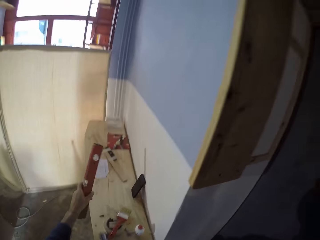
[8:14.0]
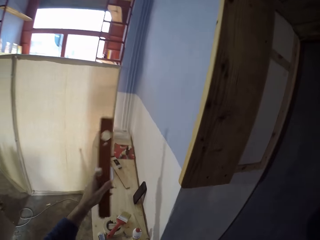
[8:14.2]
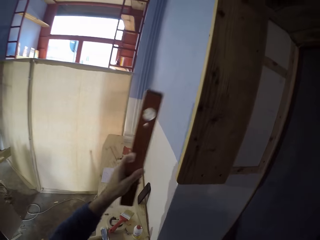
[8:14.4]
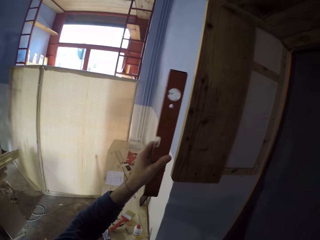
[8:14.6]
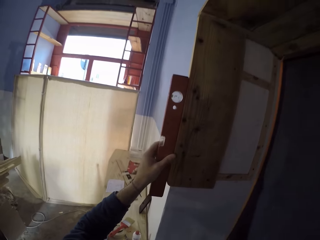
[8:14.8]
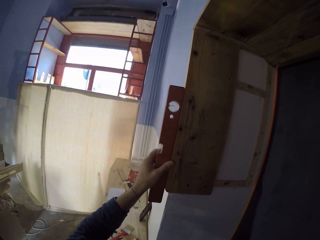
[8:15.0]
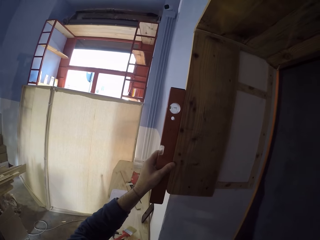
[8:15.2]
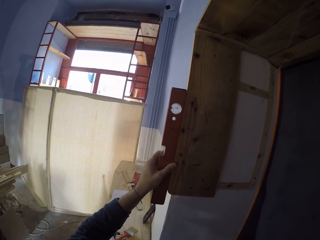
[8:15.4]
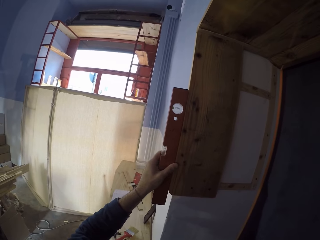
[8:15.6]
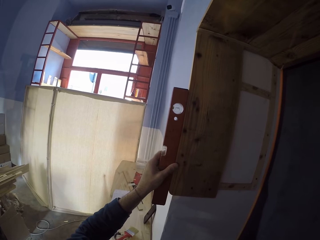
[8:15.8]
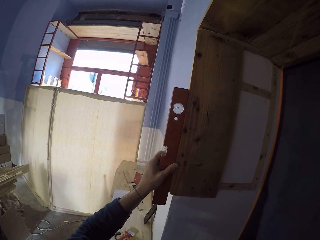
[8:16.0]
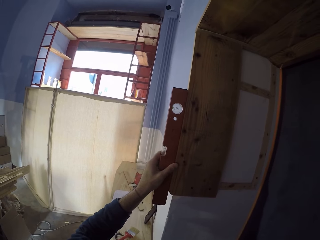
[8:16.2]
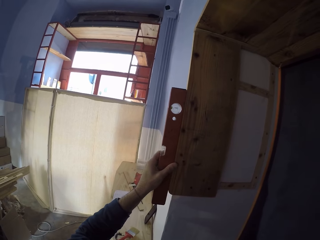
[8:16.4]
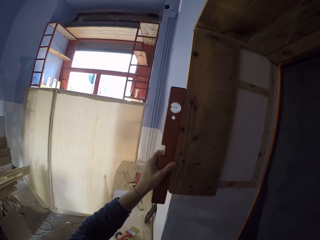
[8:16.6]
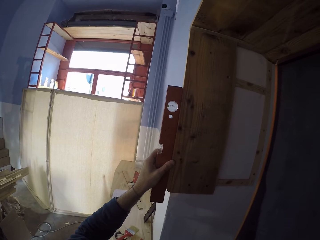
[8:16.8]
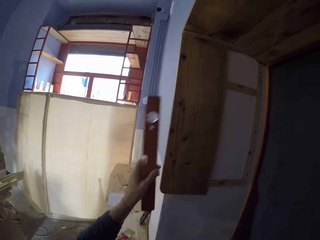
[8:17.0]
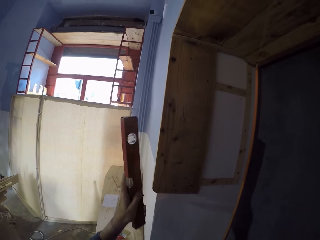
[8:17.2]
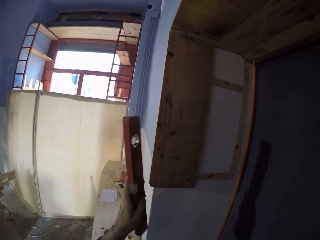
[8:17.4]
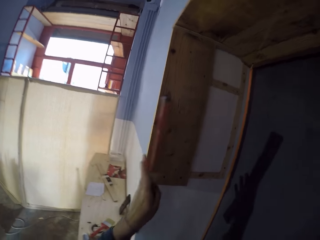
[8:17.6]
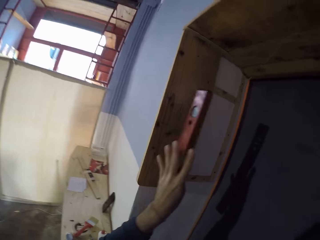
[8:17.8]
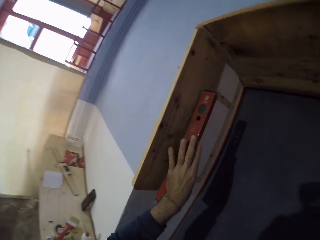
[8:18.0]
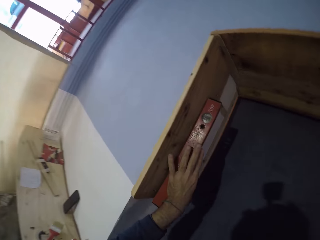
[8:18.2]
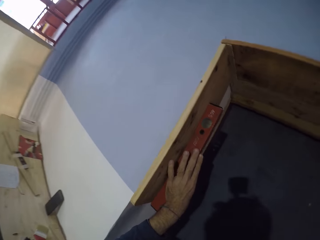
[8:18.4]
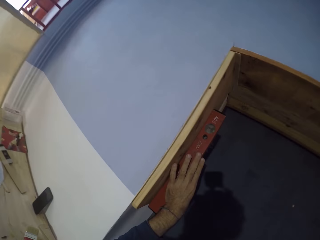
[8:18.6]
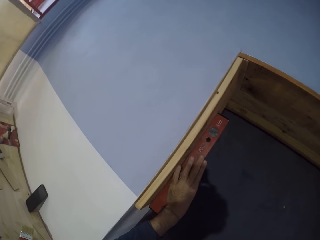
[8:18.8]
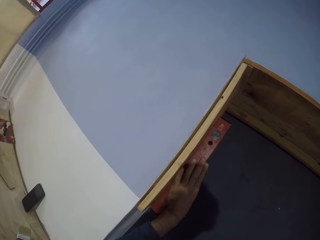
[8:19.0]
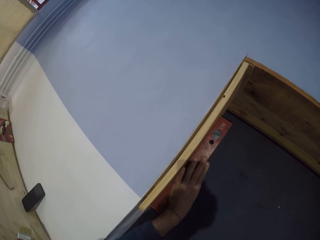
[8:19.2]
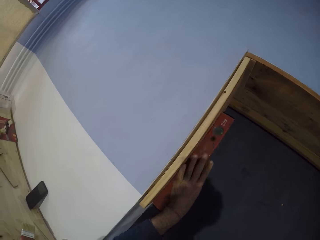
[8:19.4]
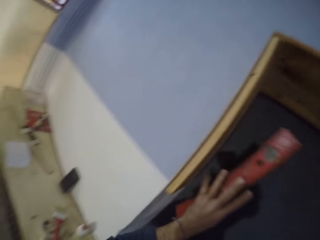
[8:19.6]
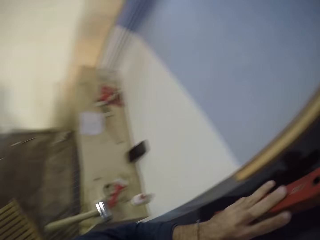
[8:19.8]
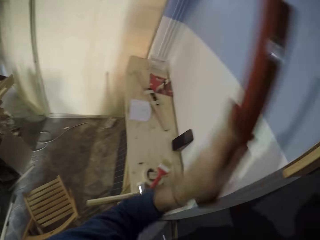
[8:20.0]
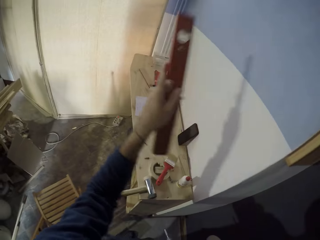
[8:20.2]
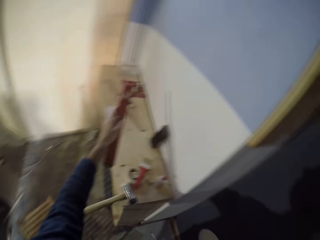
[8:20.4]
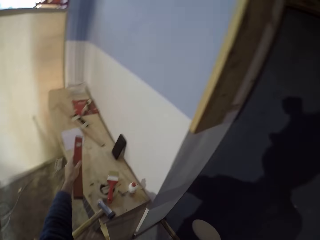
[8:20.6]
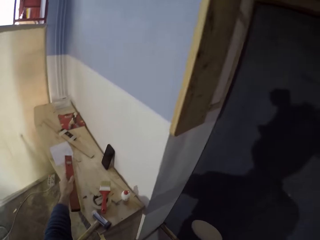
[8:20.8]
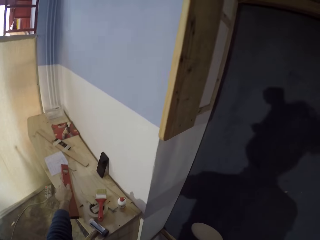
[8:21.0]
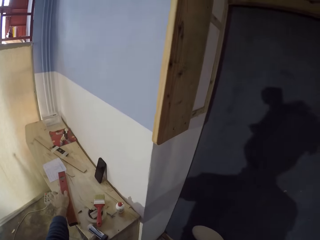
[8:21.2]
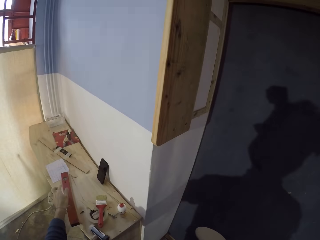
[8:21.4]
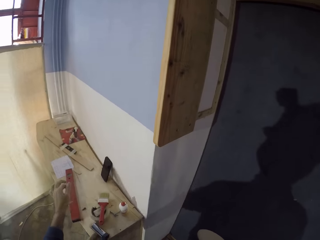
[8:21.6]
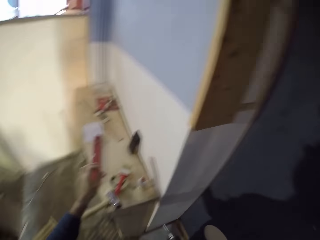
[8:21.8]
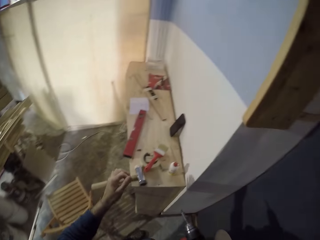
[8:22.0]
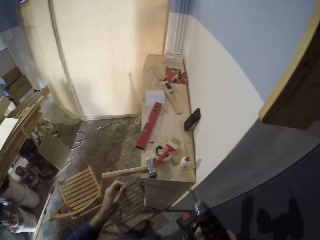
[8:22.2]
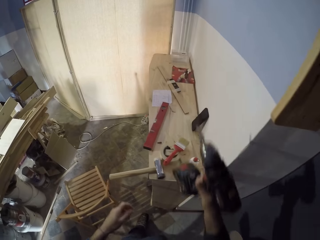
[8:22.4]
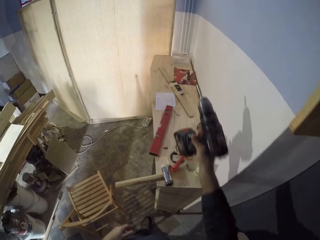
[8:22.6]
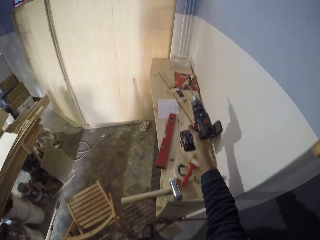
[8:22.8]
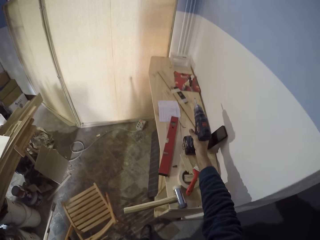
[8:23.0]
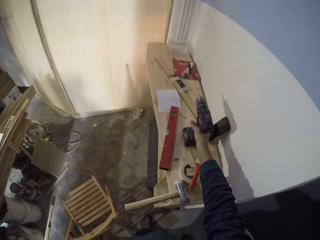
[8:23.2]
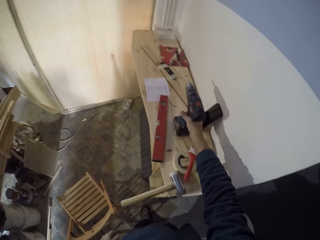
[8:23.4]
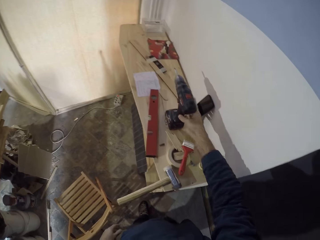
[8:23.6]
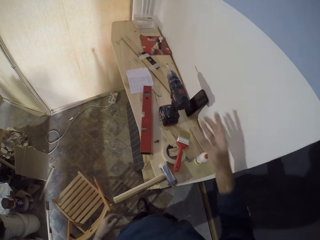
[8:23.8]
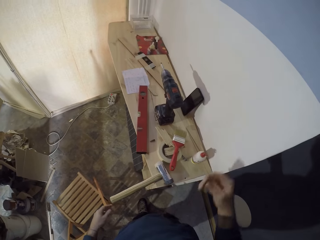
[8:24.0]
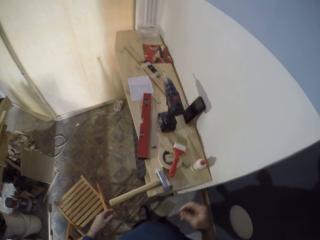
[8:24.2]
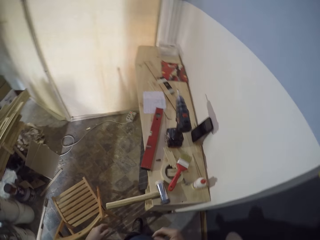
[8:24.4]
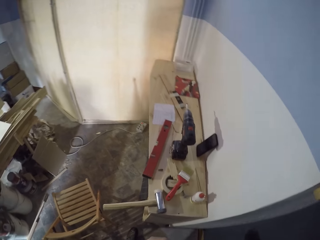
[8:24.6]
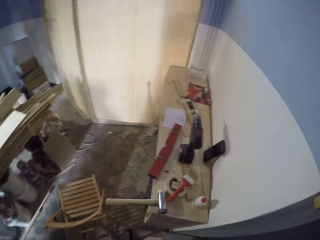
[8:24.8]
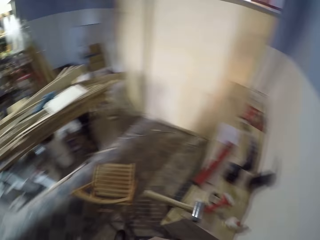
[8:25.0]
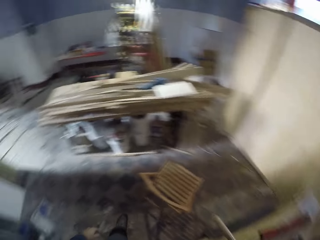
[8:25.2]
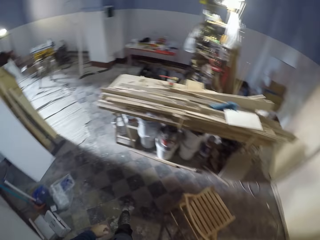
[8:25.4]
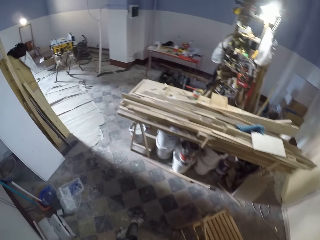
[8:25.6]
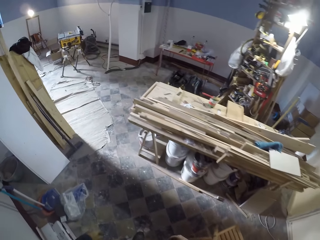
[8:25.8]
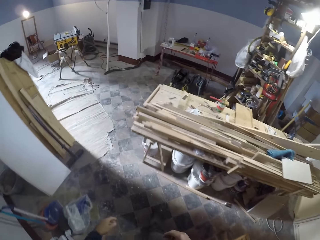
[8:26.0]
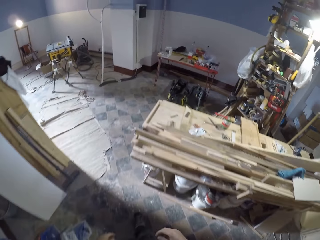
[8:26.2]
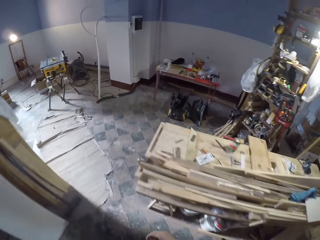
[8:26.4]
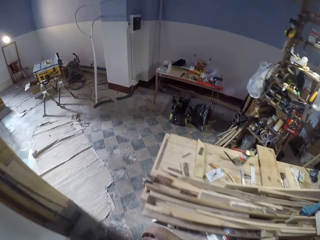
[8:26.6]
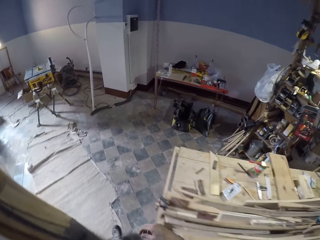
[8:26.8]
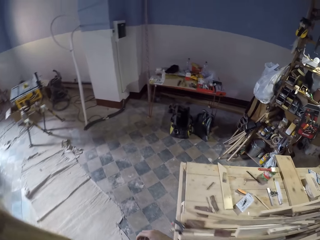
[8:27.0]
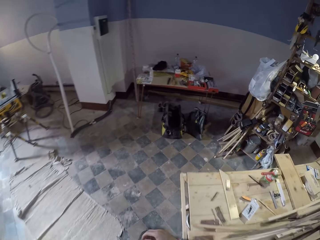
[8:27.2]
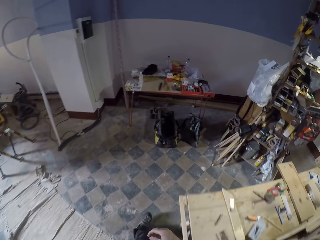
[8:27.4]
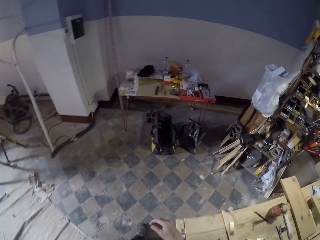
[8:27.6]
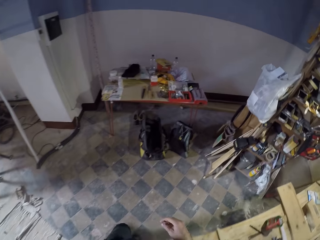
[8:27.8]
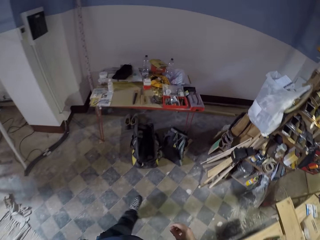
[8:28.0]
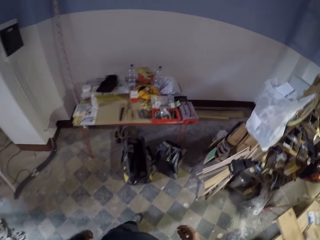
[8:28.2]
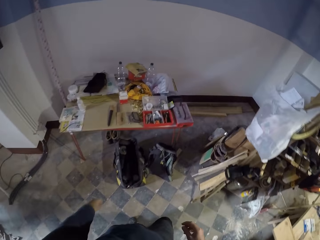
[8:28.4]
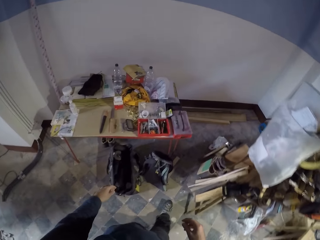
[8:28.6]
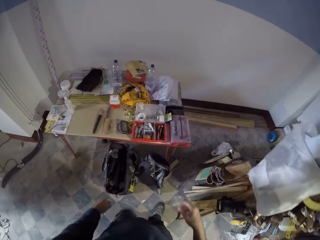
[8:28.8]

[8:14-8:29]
The camera wearer picks up the spirit level or ruler from the bench with his left hand. He places the spirit level in his left hand against the plank of wood on the wall. He measures the wood on the wall with the ruler. He places the spirit level in his left hand on the bench. He places the power screwdriver in his right hand on the bench. He walks to the table.

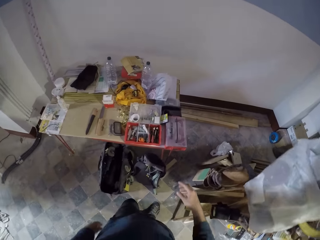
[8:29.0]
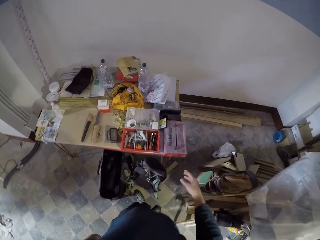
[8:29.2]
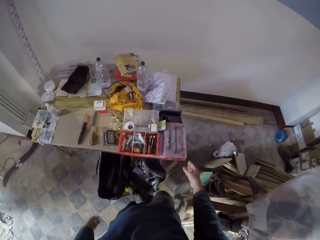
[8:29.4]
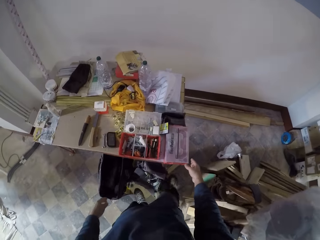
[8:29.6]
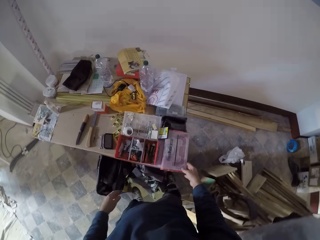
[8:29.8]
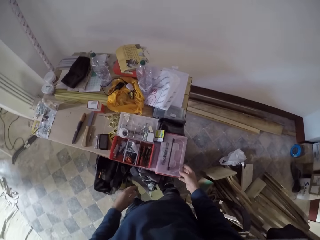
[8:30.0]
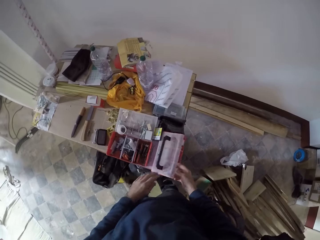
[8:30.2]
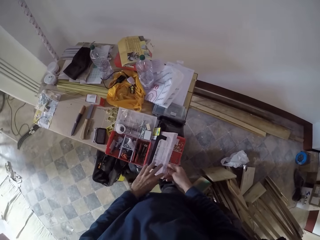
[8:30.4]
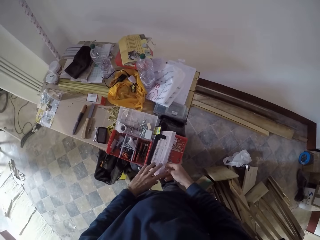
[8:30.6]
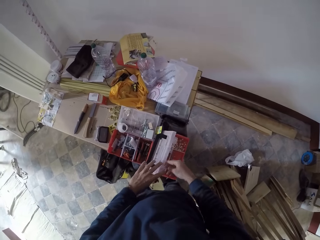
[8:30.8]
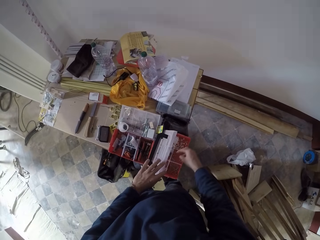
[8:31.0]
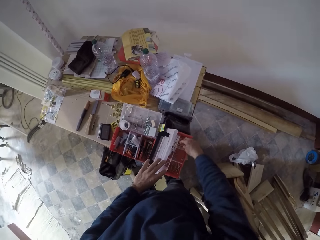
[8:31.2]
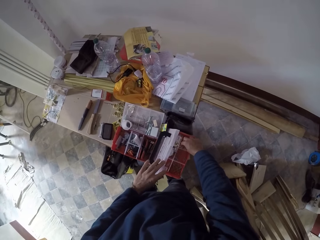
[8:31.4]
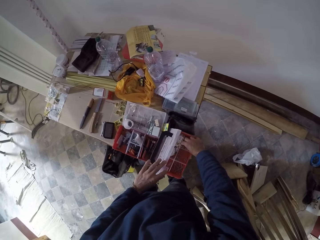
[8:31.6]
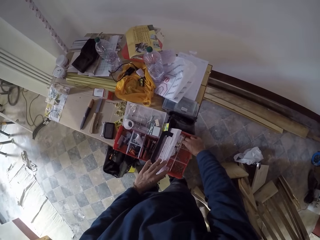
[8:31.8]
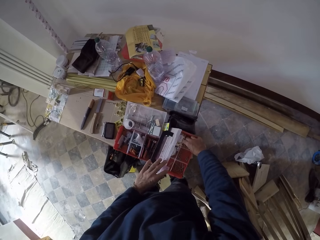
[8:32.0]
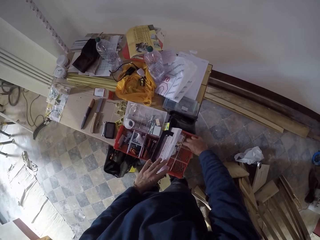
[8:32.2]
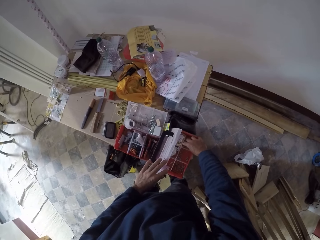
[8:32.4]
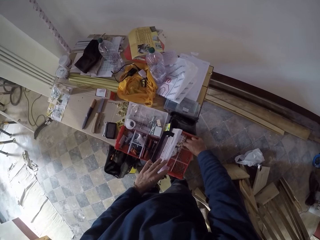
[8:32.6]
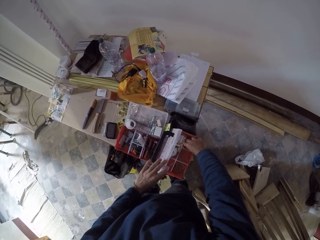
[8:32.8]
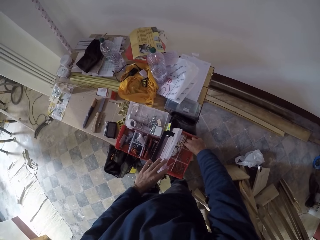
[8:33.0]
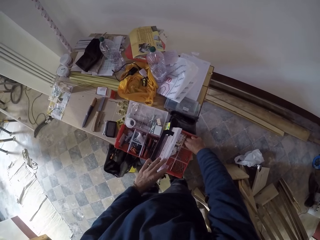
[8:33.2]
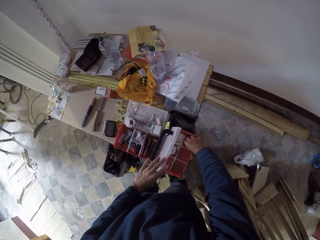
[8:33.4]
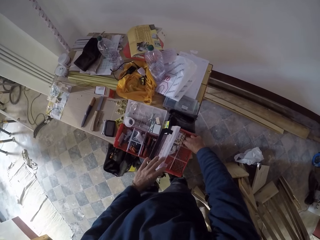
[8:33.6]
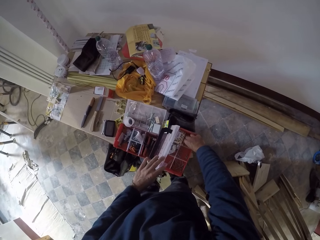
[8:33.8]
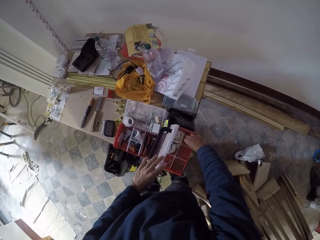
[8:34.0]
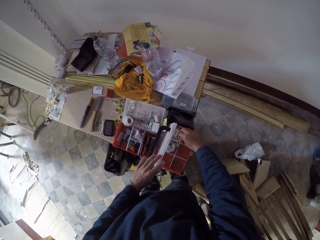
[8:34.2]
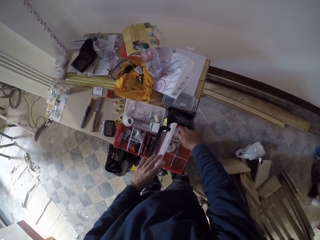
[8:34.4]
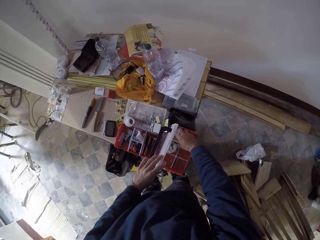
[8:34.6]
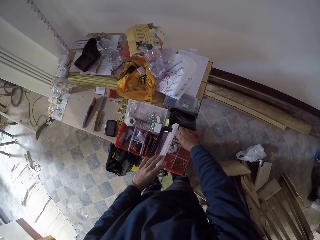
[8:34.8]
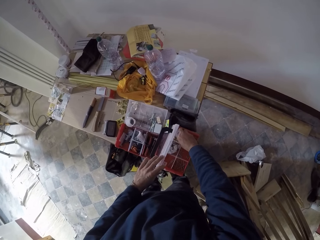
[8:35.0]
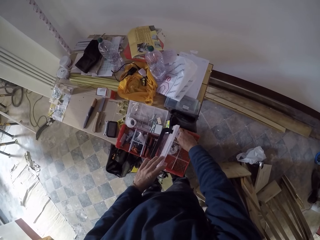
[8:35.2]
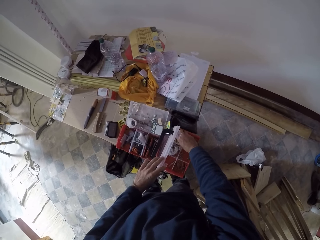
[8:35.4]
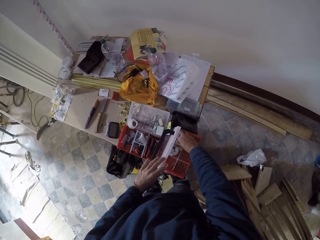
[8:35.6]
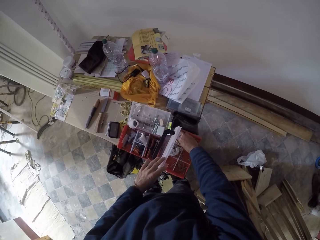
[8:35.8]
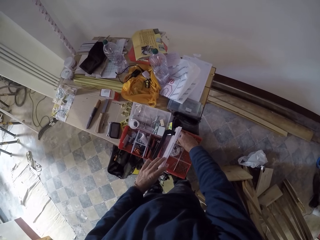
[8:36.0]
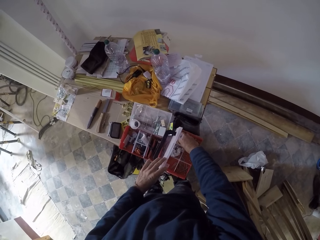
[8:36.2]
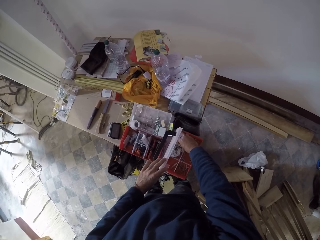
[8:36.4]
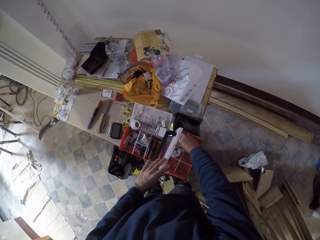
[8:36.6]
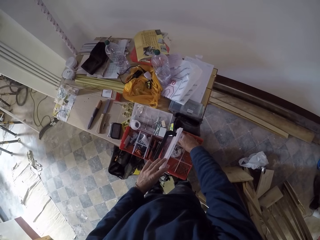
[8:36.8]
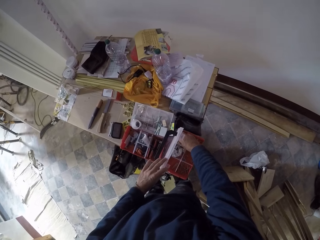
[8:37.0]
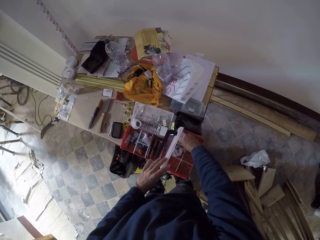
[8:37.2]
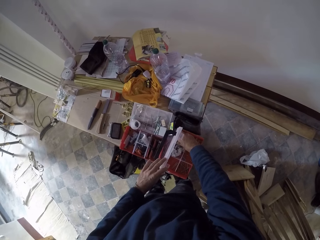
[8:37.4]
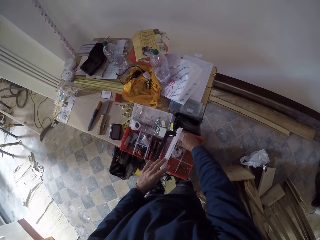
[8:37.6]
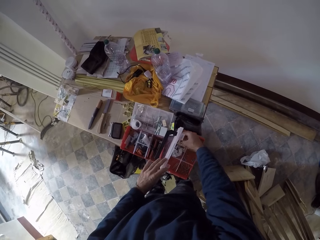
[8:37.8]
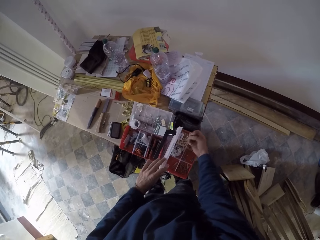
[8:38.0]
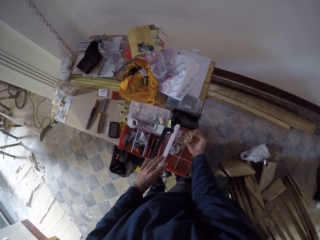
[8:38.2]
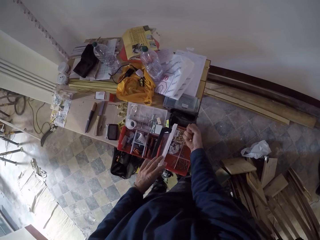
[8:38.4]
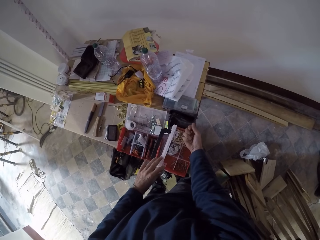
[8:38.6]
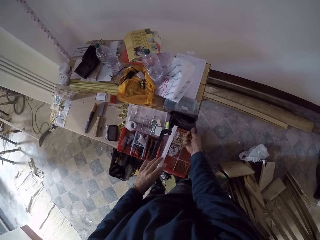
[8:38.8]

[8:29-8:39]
The camera wearer opens a box on the table with his right hand. He holds the cover of the box with his left hand. He picks up some screws from the box on the table with his right hand.
